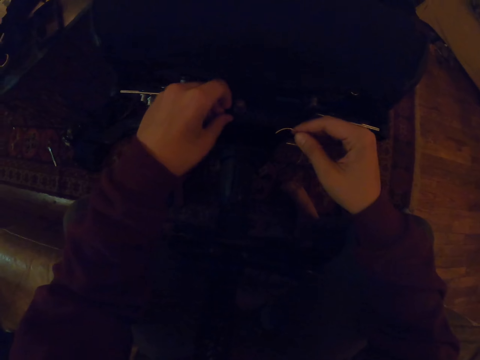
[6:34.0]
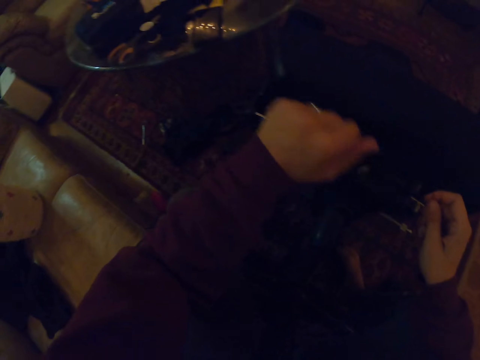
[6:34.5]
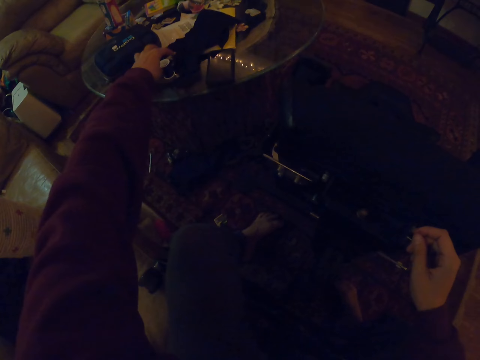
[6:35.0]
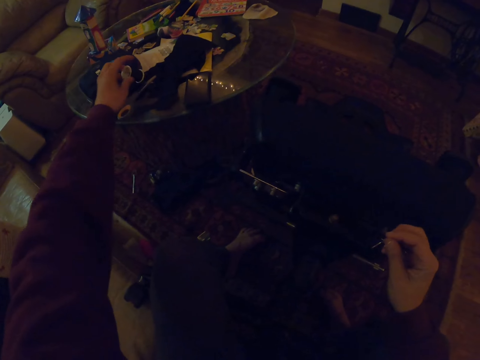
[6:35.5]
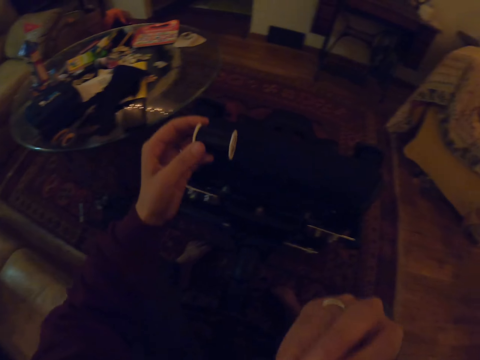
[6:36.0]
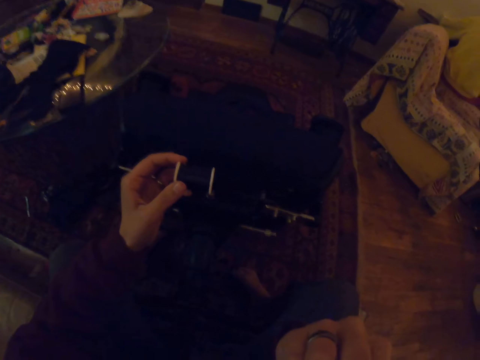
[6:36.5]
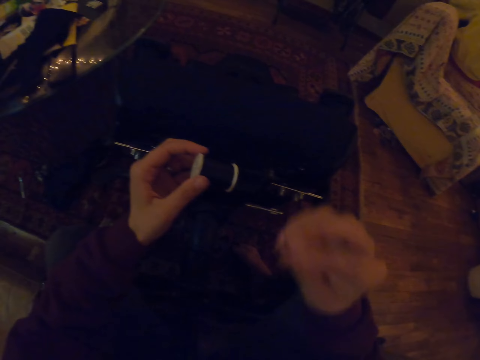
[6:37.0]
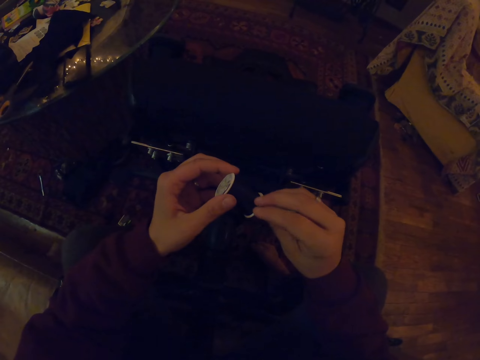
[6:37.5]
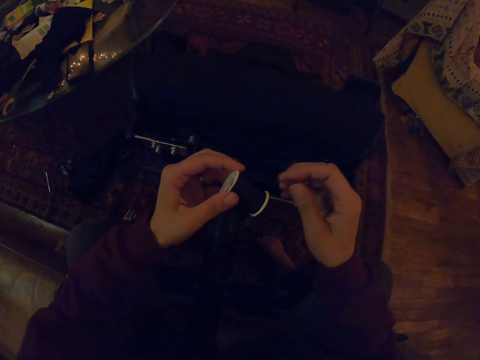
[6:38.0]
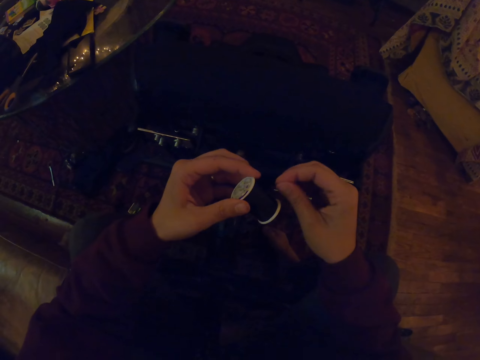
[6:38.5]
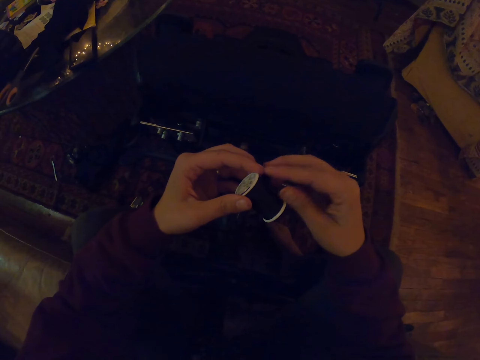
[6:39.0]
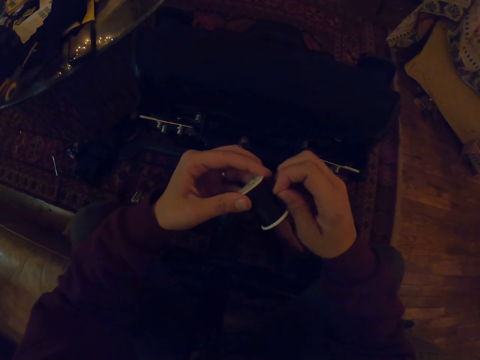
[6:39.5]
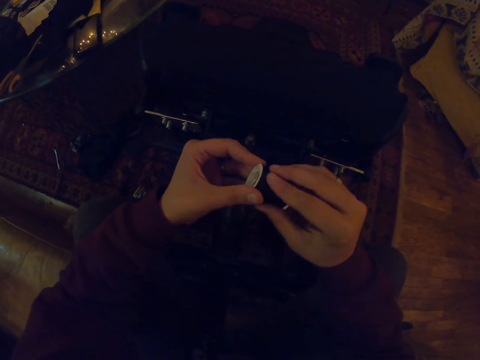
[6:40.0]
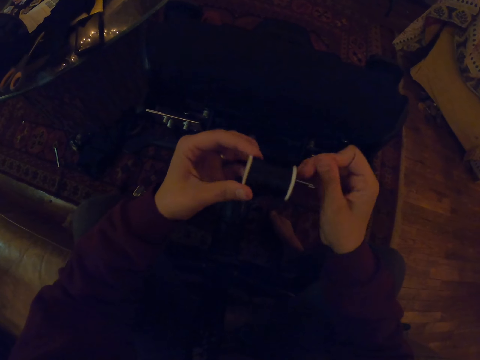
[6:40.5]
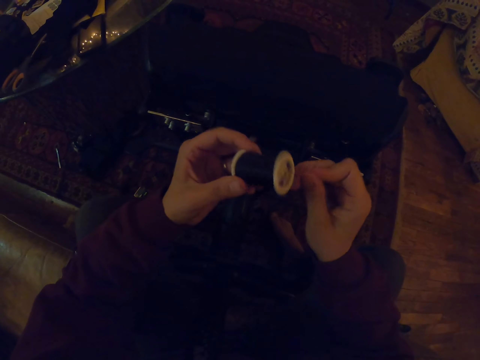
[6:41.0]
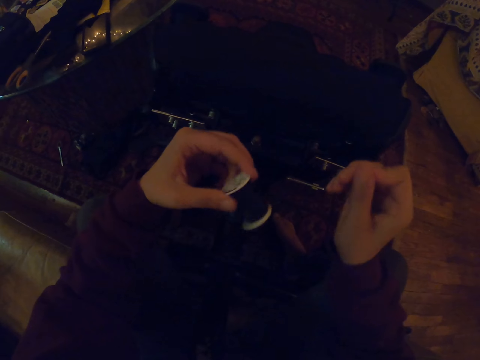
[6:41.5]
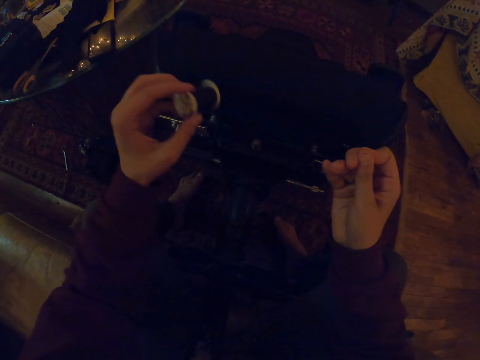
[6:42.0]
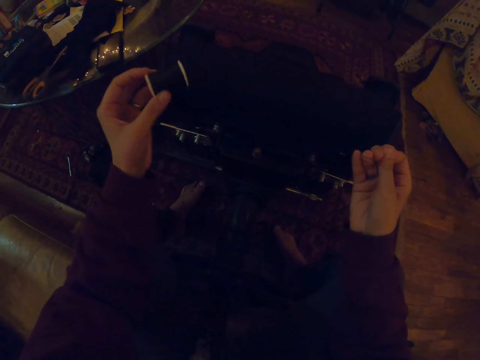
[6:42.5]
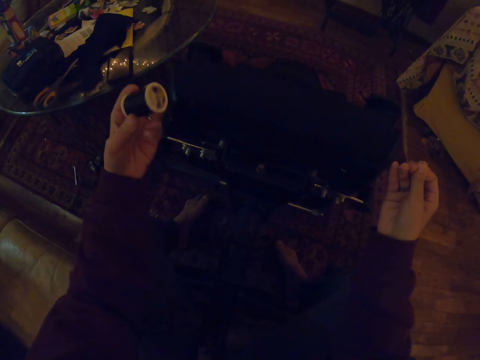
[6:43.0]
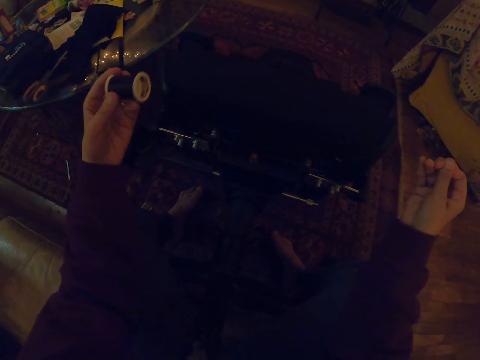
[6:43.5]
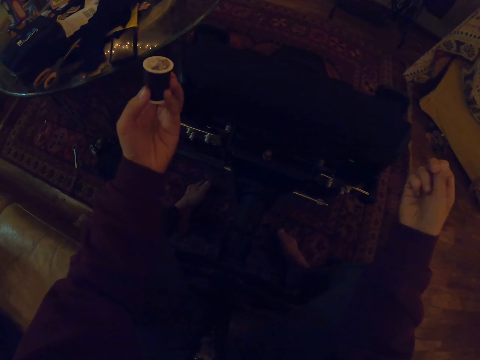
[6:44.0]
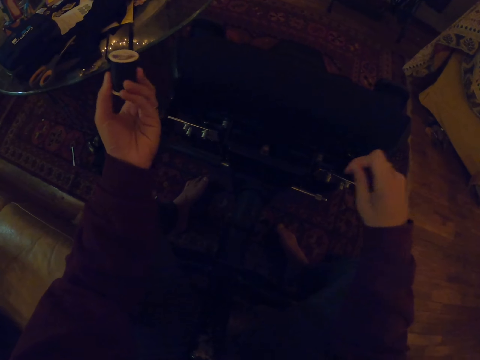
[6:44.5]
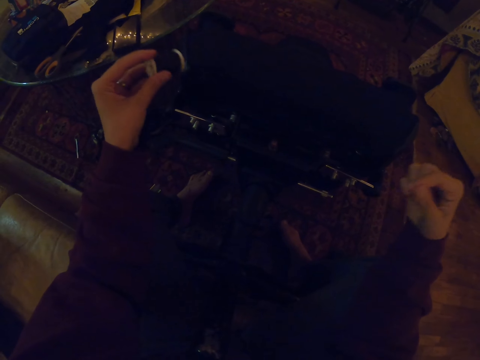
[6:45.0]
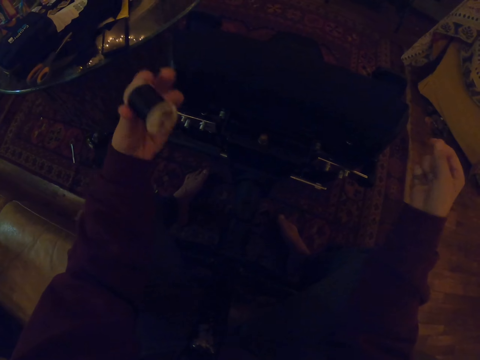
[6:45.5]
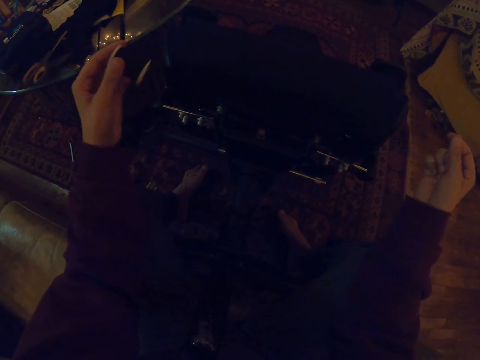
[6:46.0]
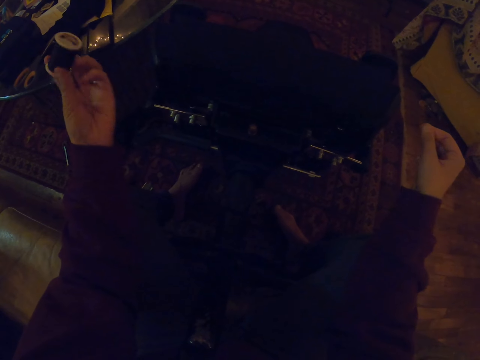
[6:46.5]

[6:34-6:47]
The camera wearer picks a sewing thread. They lift the curved needle. They touch the sewing thread. They pull the sewing thread.

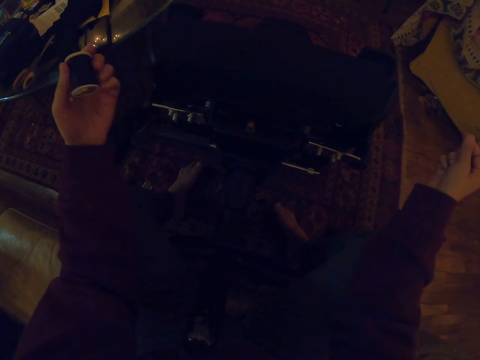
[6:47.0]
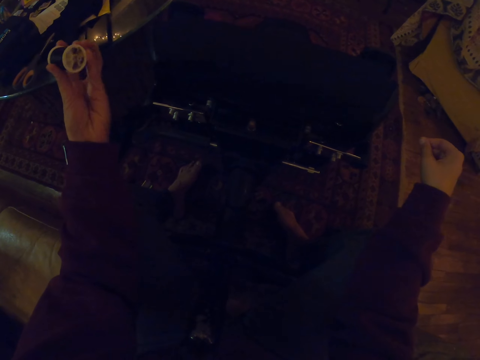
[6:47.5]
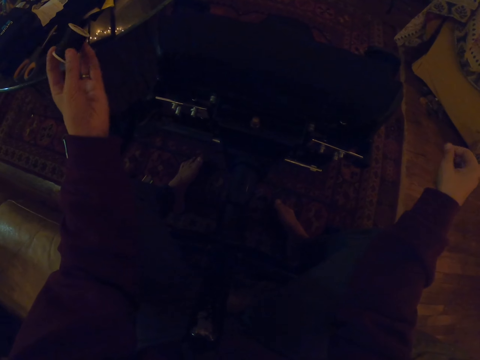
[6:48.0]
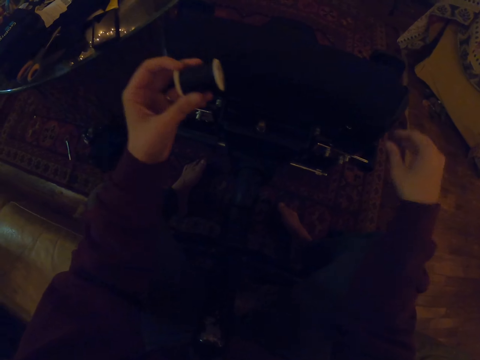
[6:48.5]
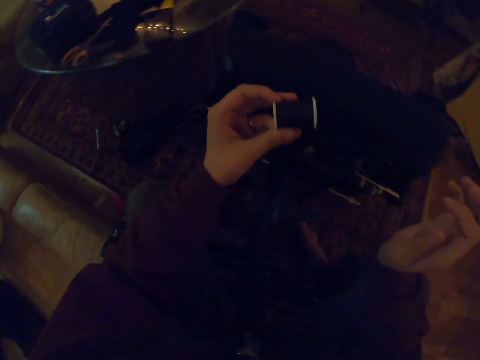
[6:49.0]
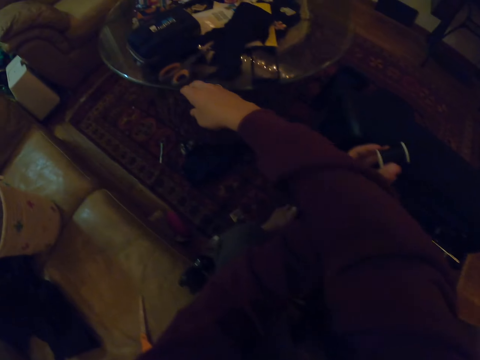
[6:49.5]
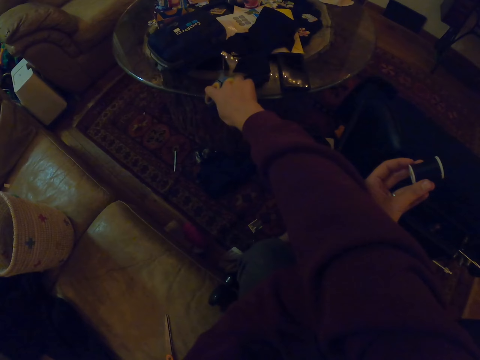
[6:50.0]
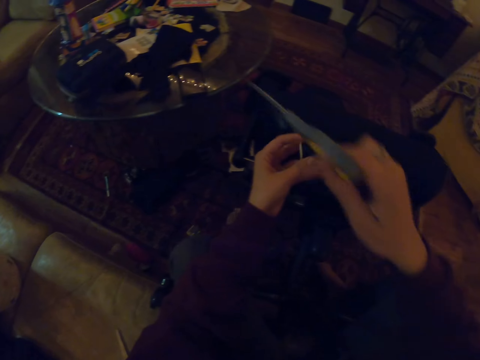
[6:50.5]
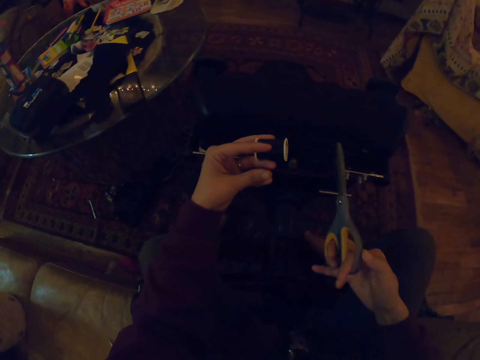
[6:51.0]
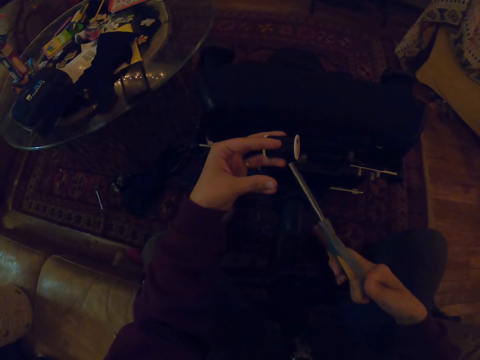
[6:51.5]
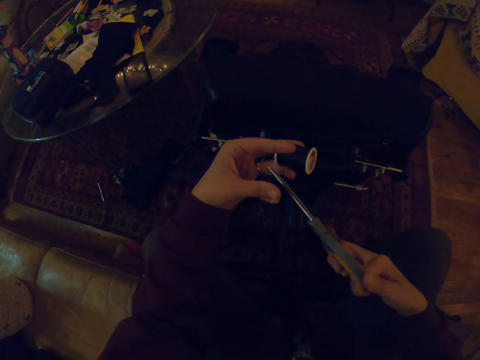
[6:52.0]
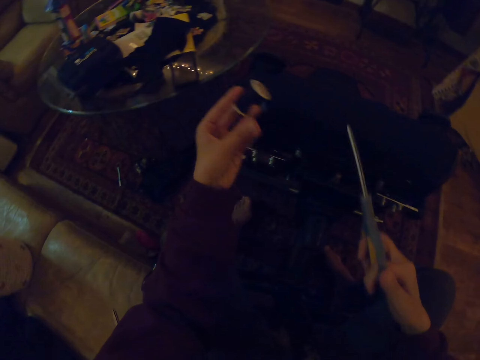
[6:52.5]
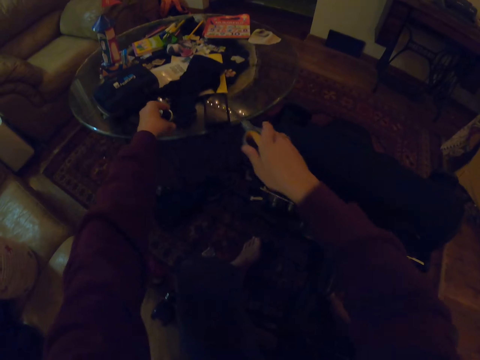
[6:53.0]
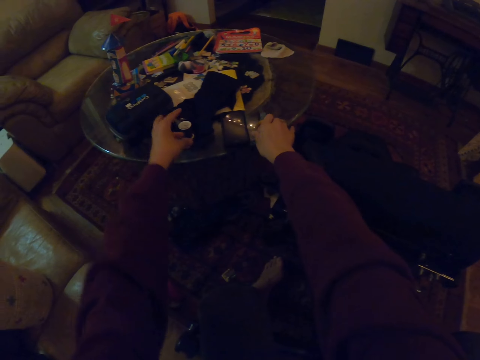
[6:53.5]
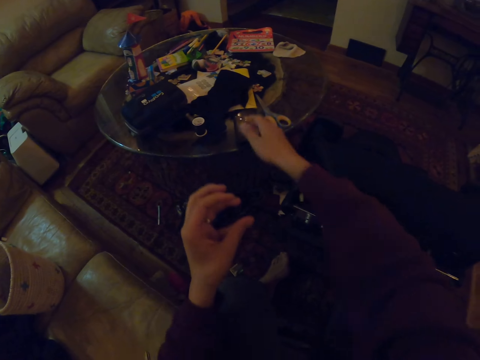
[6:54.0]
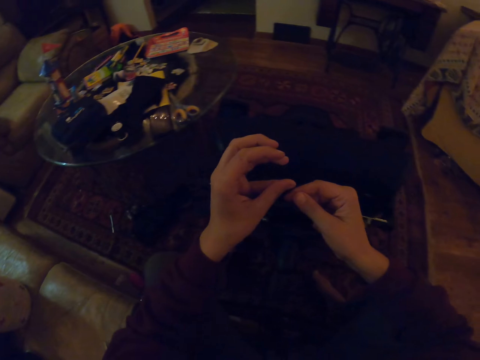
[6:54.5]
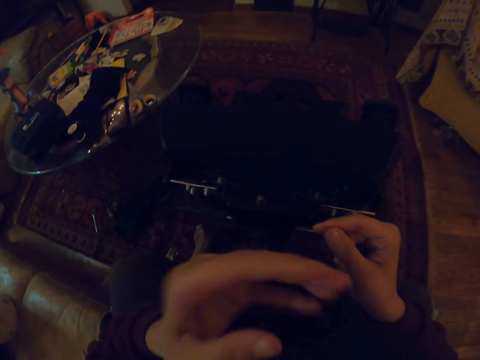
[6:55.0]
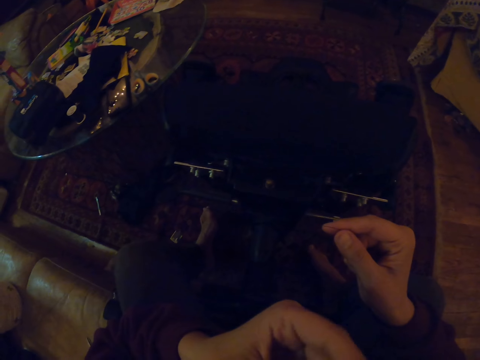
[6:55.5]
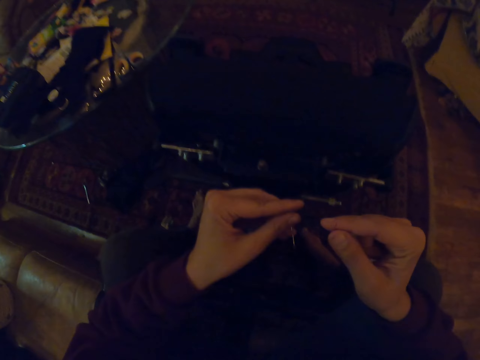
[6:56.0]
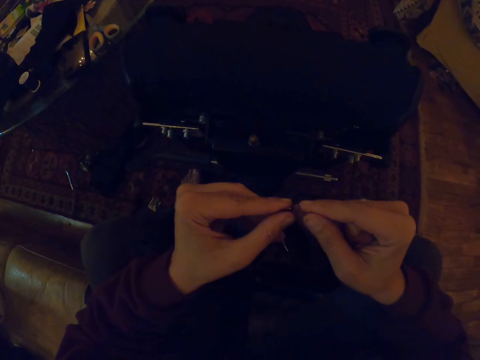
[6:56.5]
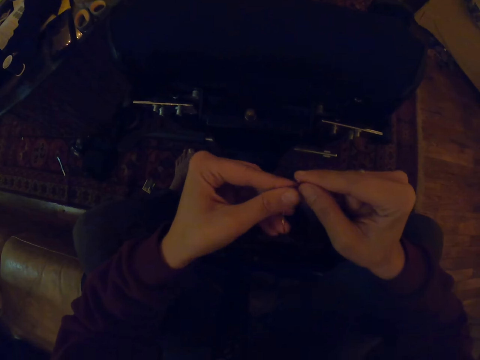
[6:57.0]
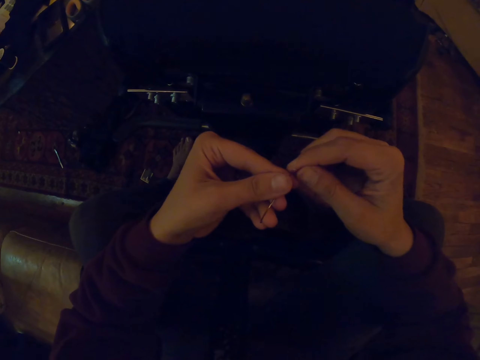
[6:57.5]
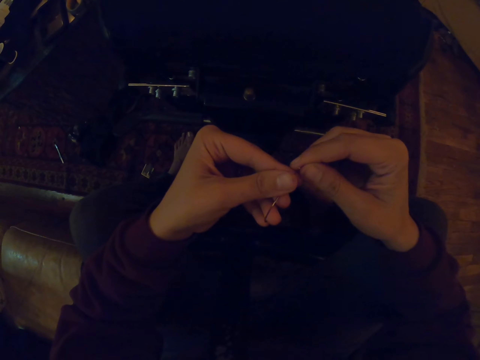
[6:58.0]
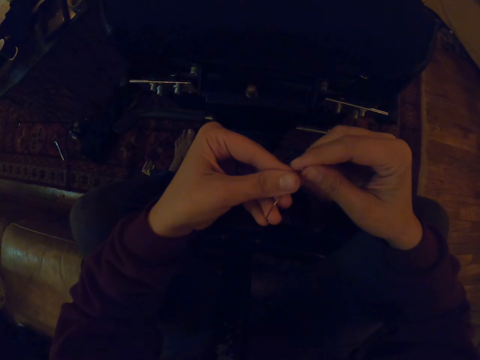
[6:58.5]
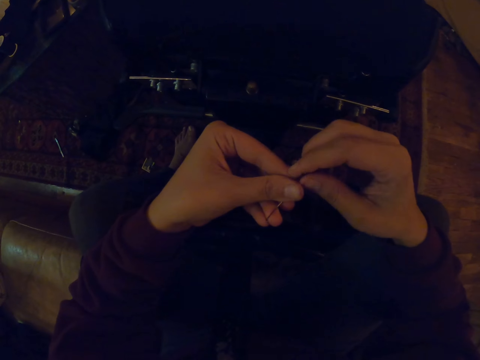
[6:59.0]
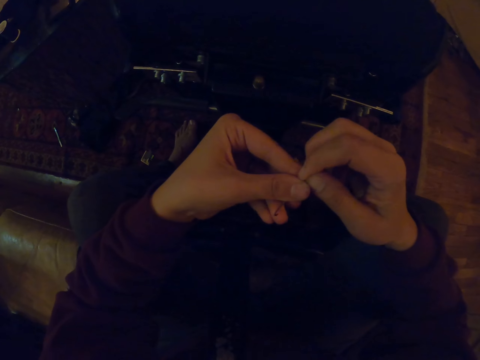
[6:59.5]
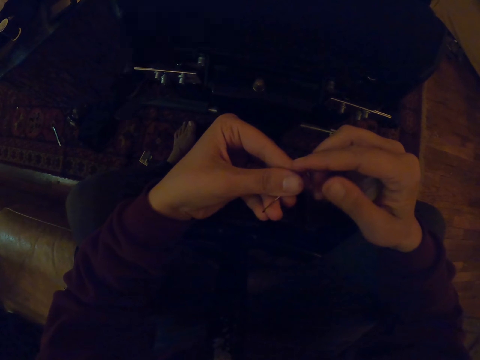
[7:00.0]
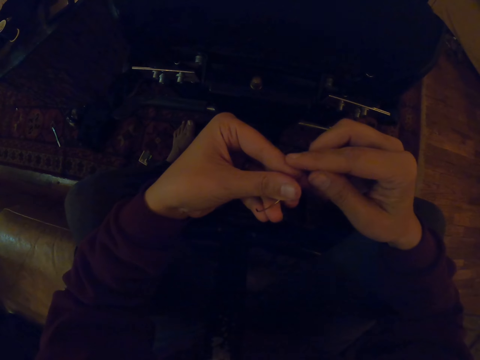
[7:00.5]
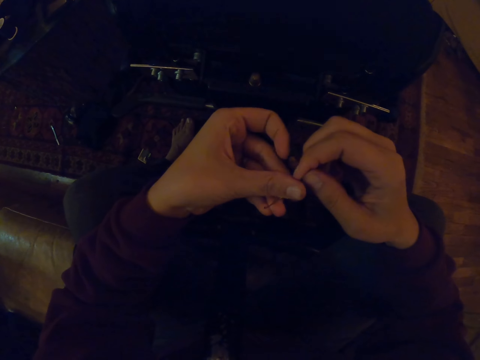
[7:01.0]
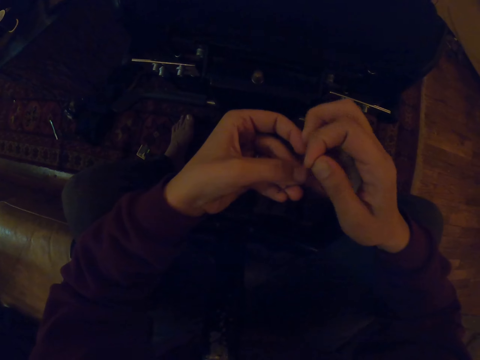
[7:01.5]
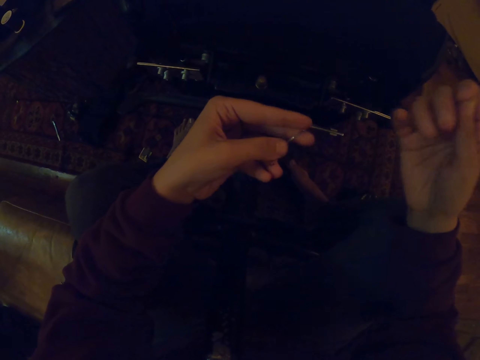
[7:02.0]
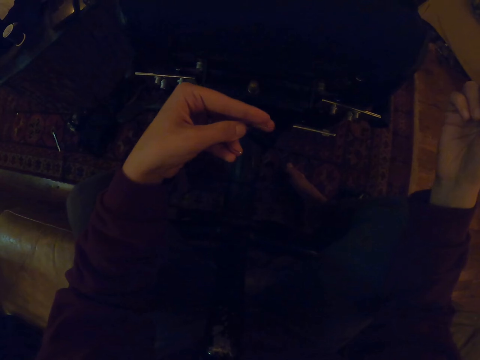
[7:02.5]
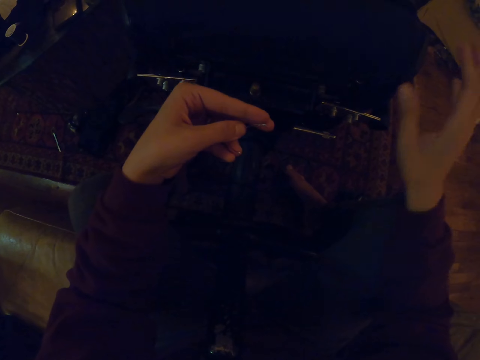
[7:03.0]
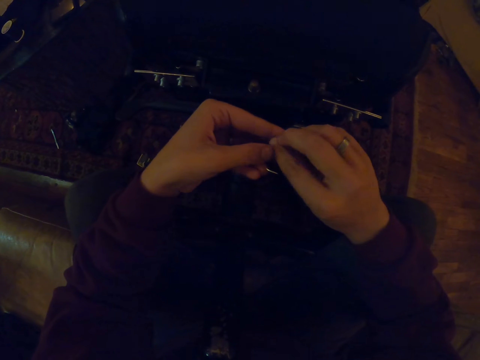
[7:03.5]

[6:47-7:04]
The camera wearer picks a pair of scissors. They cut the sewing thread. They put the sewing thread on the table. They put the pair of scissors on the table. They hold the curved needle. They put the sewing thread in the needle. They pull the sewing thread.
